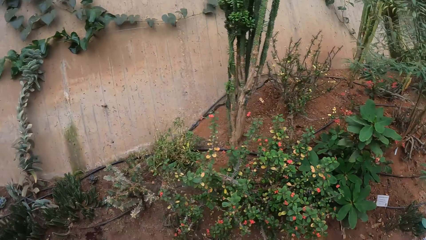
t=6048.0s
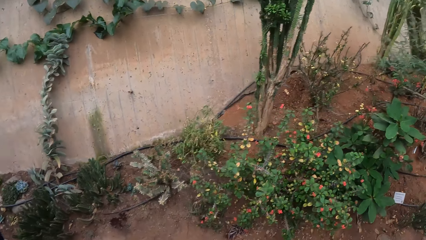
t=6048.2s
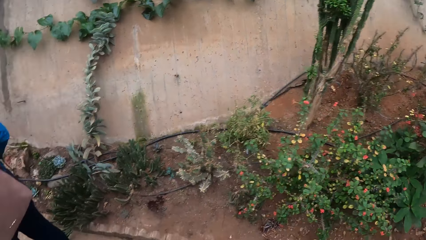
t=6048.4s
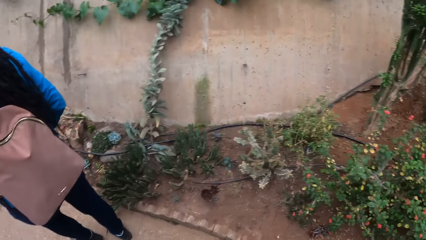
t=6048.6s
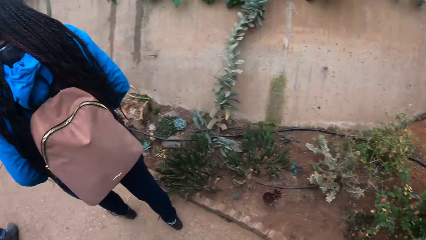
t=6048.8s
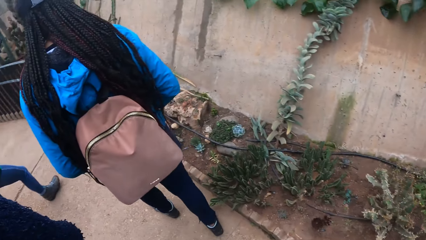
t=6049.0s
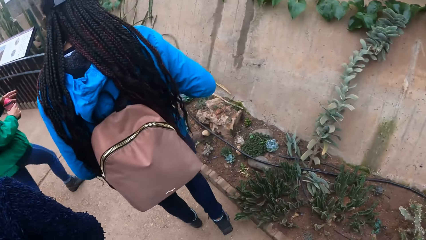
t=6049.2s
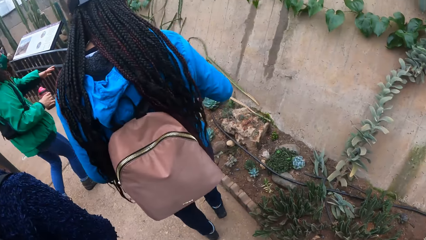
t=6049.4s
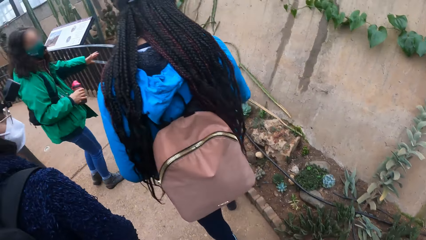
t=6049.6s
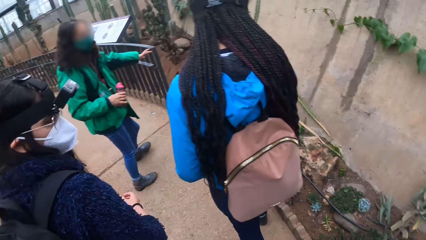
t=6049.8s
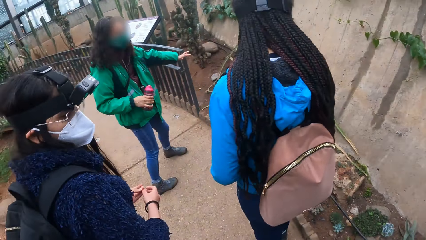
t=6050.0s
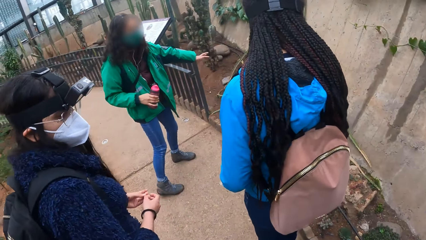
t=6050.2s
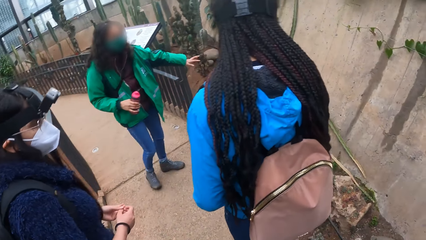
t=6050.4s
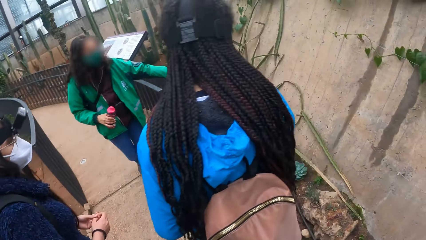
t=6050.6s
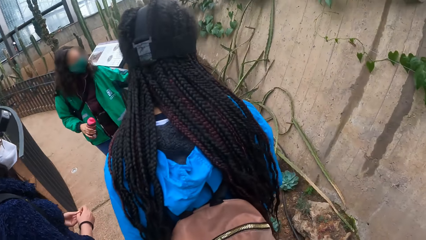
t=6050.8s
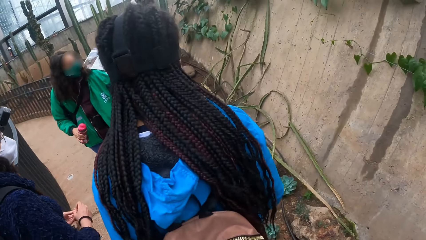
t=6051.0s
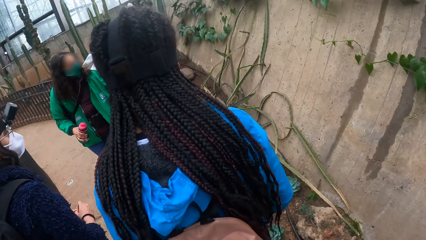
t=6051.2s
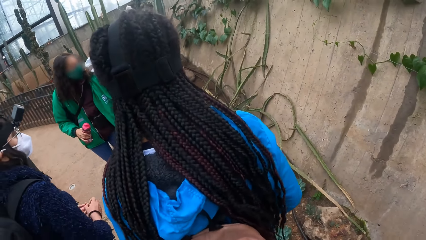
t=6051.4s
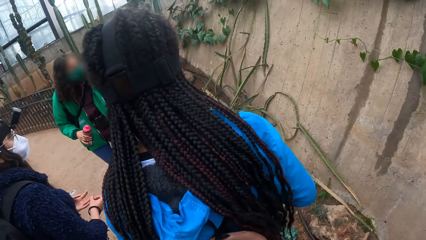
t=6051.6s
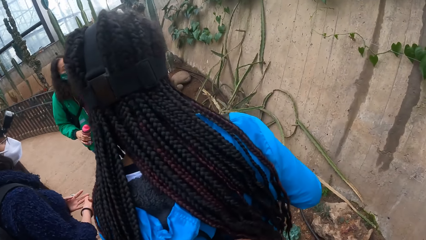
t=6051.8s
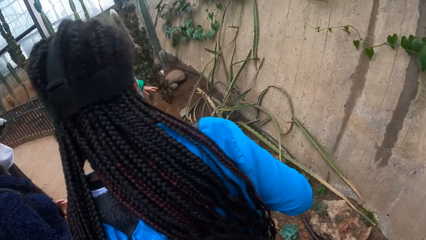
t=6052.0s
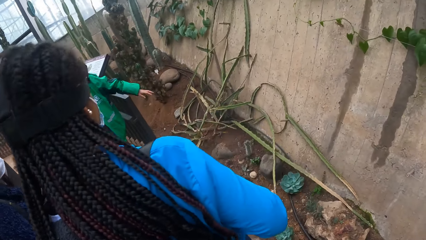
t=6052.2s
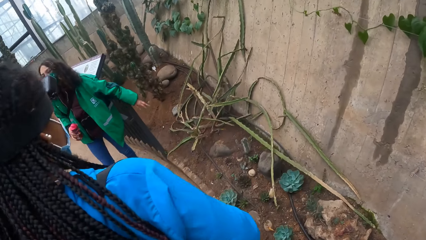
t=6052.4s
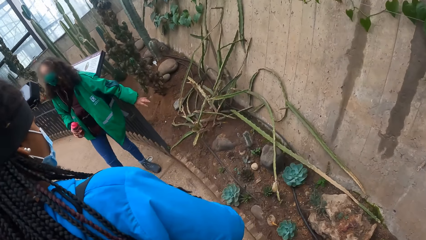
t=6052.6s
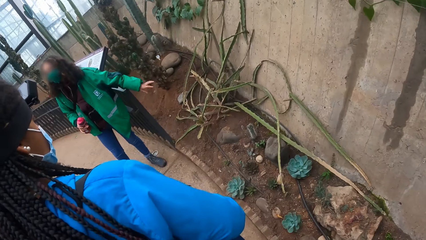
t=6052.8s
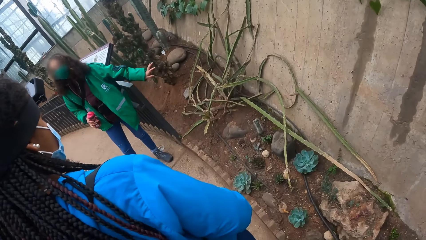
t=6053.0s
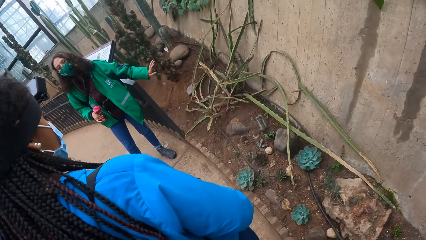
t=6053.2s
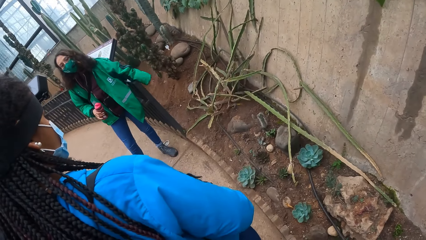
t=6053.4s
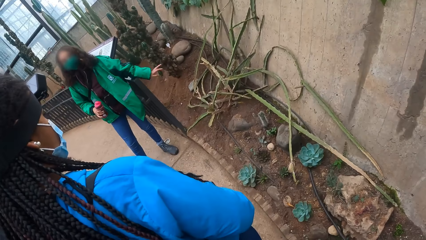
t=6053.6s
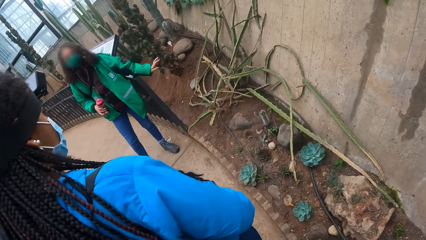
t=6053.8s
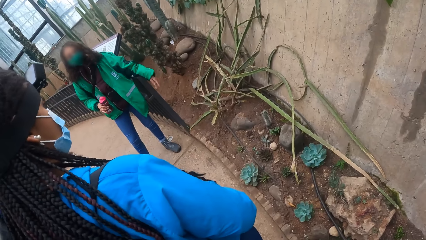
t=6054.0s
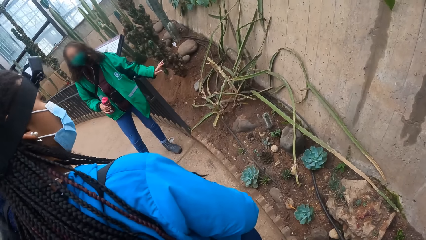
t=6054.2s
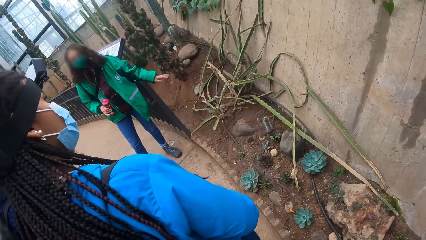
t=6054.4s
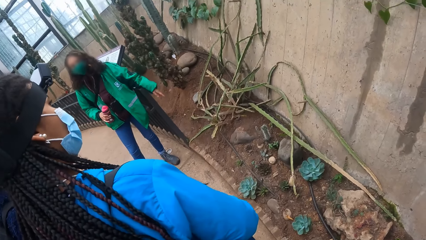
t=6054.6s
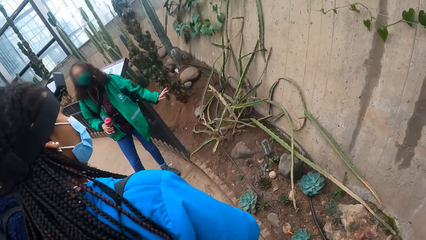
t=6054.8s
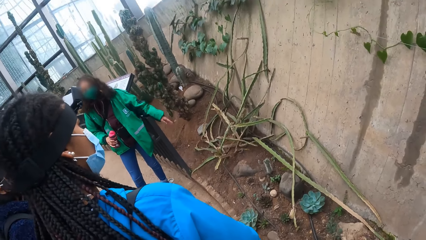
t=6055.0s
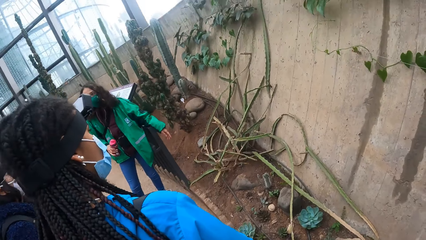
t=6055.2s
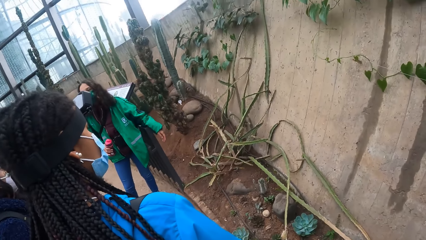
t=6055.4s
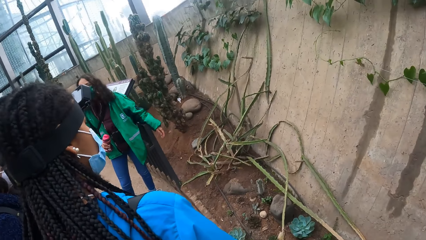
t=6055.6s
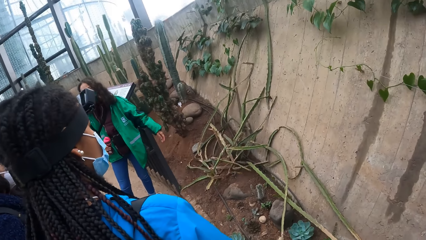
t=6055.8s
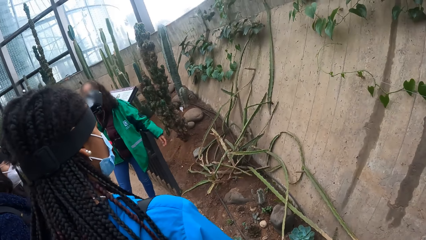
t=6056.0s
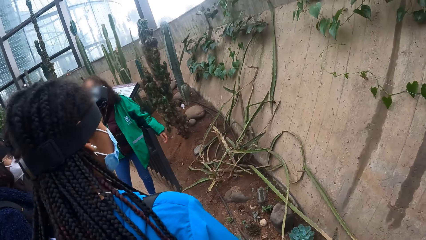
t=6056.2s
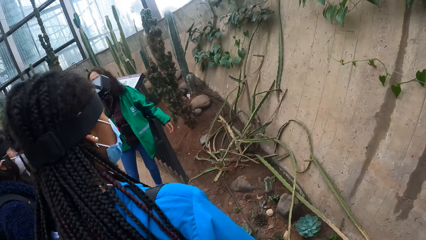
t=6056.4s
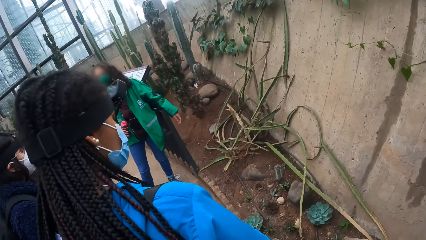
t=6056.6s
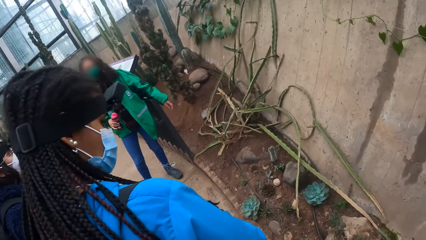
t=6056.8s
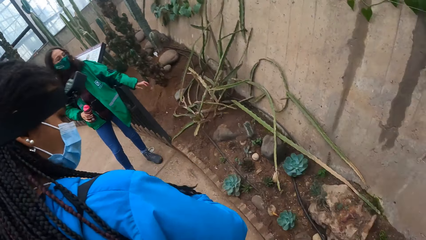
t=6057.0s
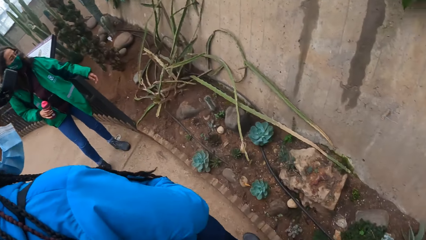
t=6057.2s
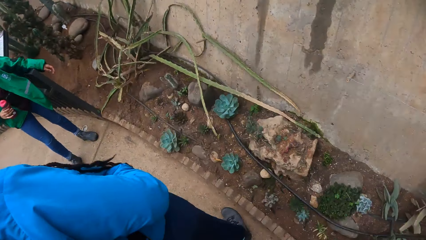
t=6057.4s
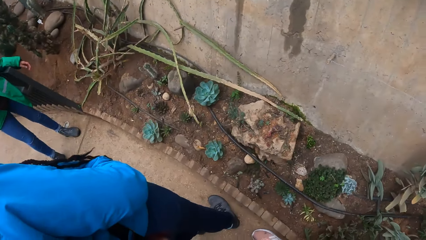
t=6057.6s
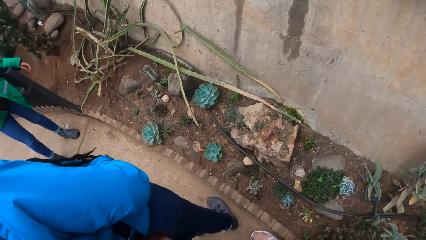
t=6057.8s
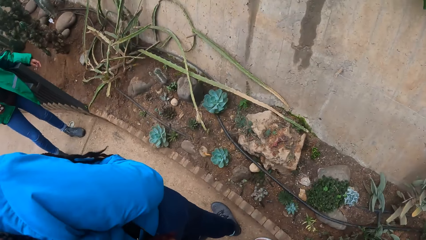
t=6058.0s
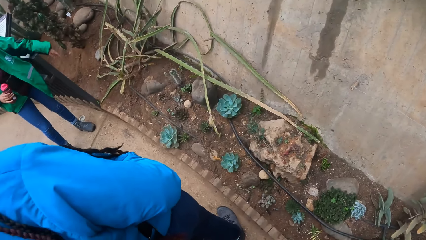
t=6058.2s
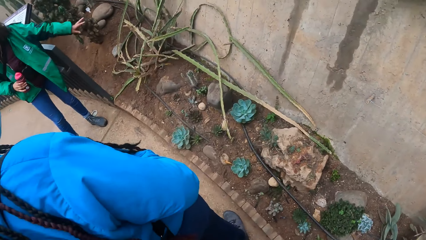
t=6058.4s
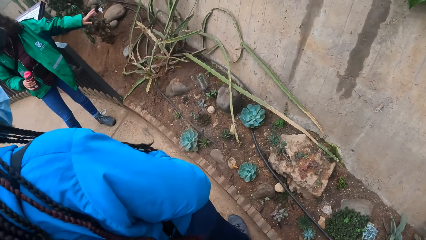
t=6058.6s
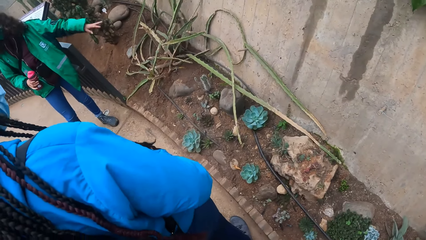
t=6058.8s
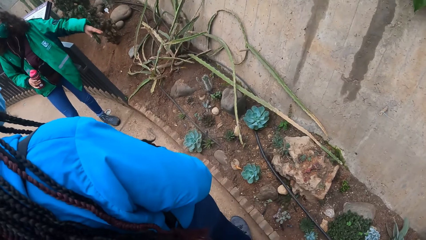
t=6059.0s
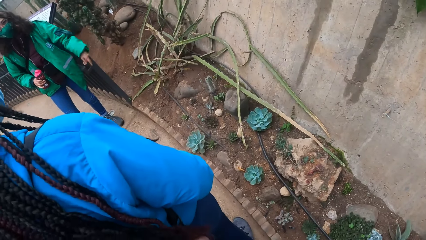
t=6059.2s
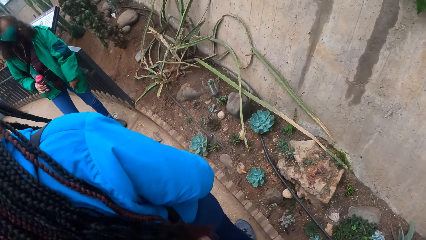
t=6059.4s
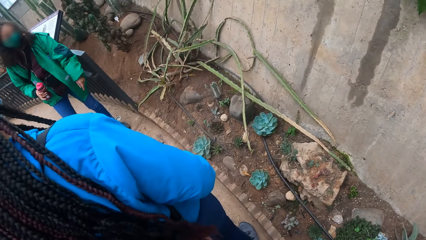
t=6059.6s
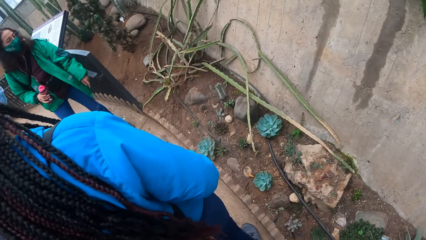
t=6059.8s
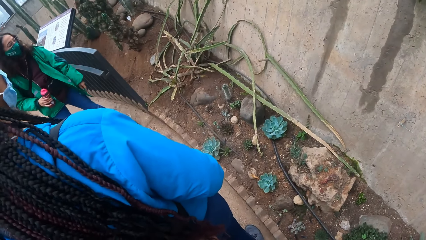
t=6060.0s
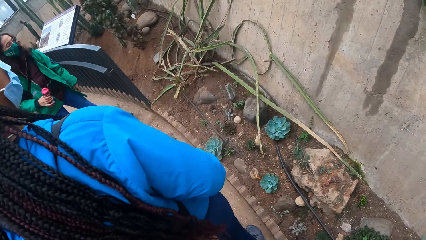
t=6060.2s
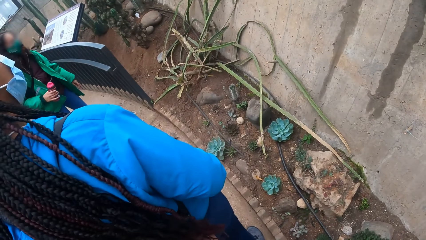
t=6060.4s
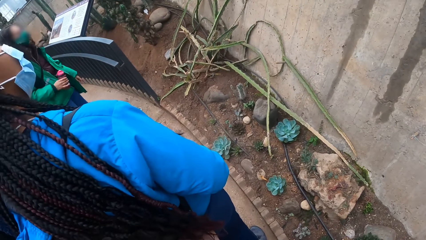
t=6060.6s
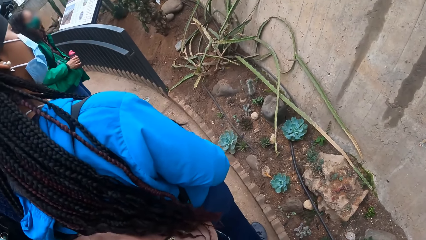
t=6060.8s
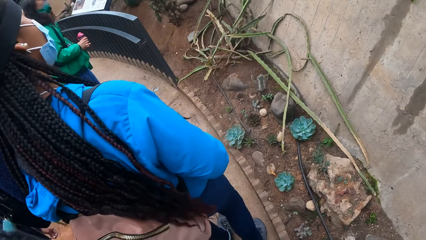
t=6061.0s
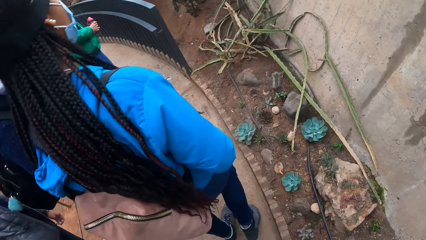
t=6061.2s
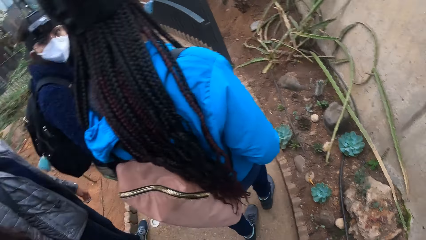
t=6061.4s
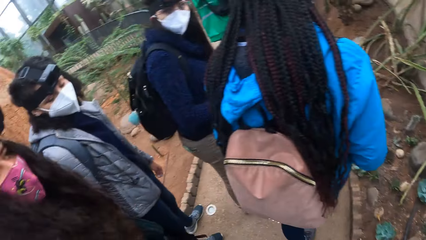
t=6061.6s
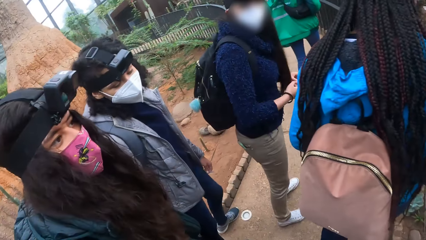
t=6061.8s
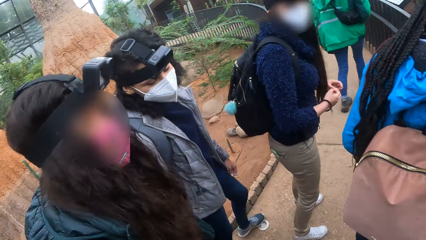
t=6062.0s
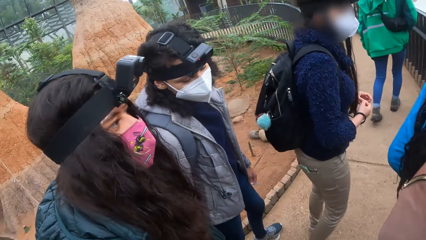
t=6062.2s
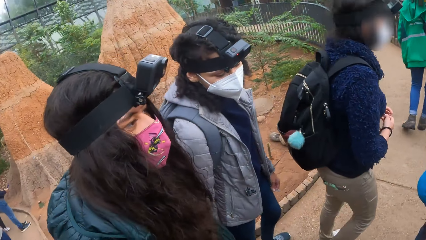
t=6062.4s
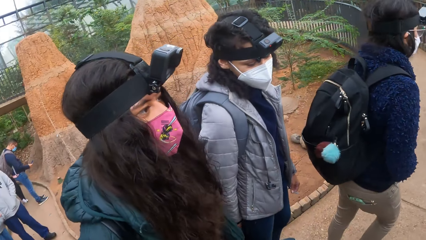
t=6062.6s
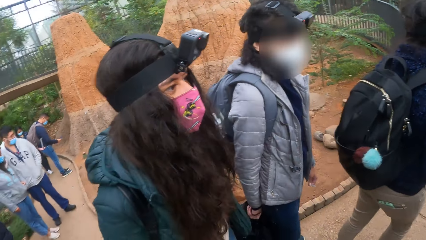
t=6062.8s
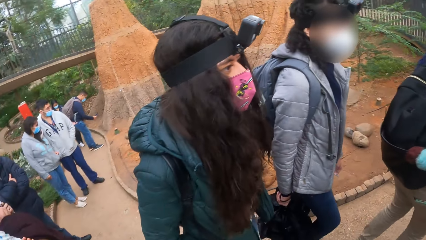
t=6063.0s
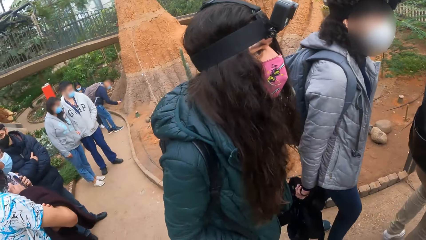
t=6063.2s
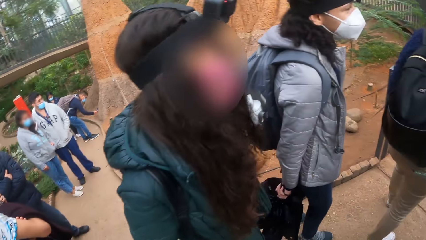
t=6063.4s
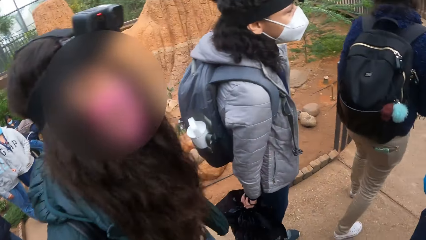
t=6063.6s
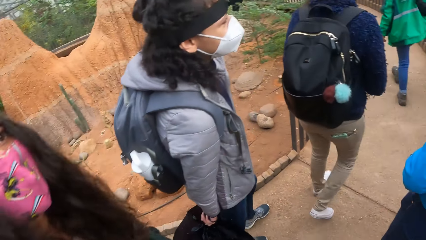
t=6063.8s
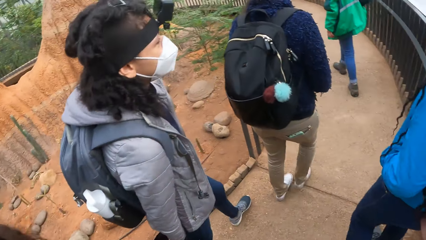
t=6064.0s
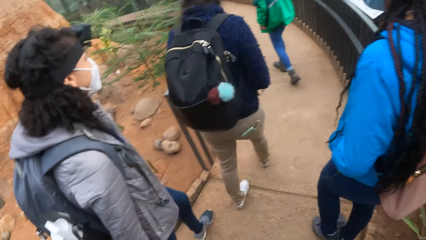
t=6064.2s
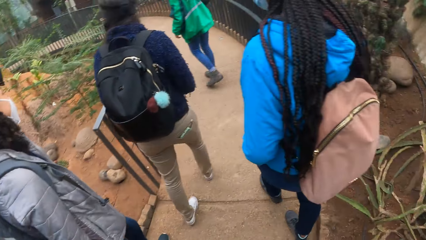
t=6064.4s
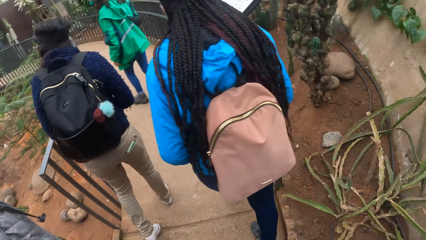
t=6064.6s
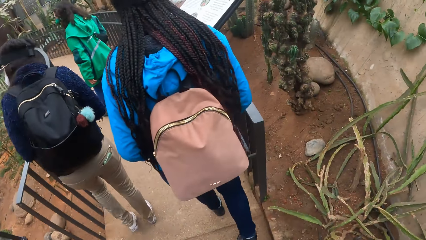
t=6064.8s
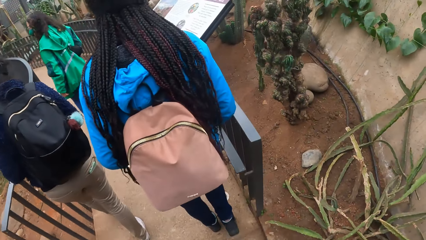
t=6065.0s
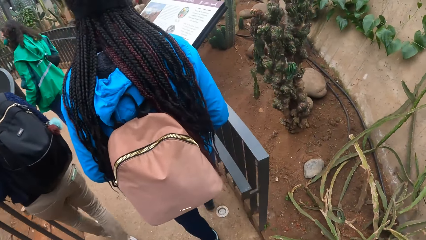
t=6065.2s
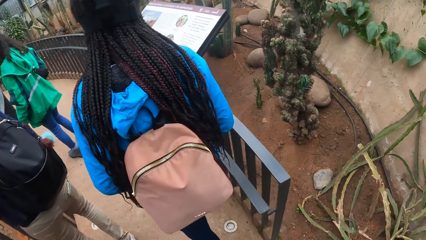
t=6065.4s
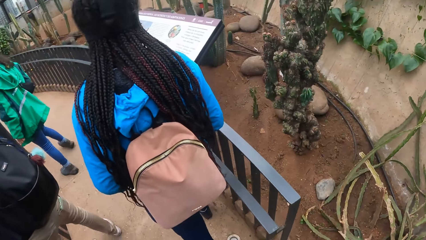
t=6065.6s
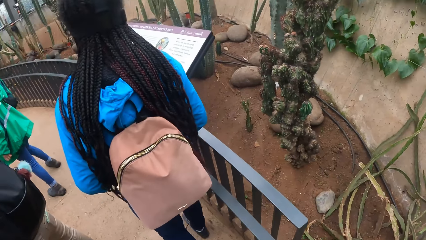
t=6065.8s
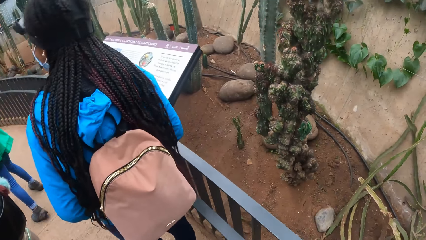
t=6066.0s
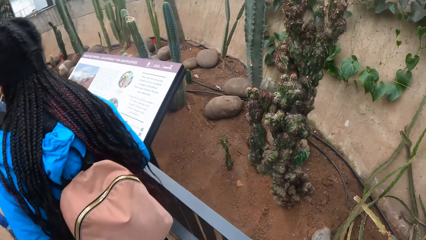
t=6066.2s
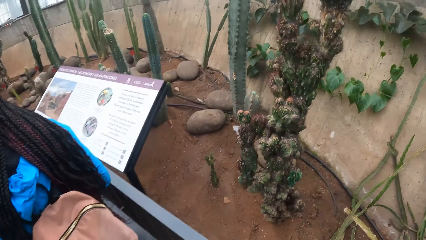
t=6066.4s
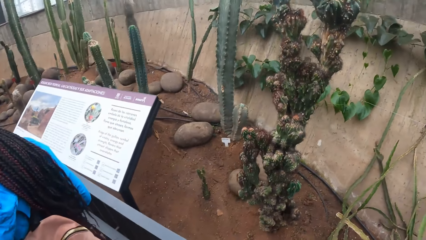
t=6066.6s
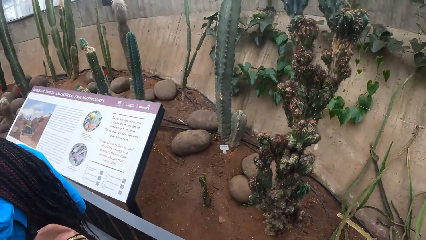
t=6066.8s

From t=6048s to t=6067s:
The woman interacts with the group of people. The camera wearer and the group of people stop for a while. The camera wearer walks down a pathway with the group of people. They look around the area.
